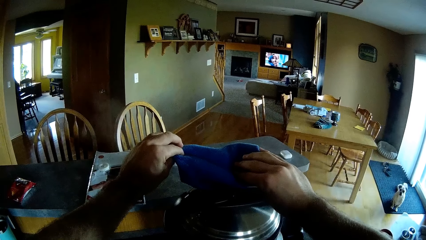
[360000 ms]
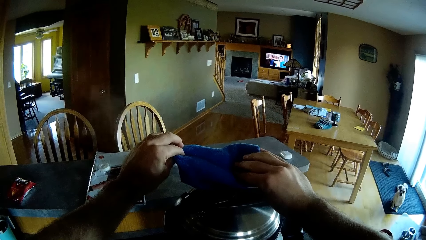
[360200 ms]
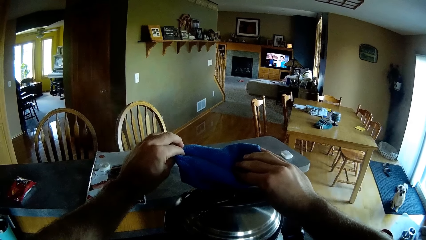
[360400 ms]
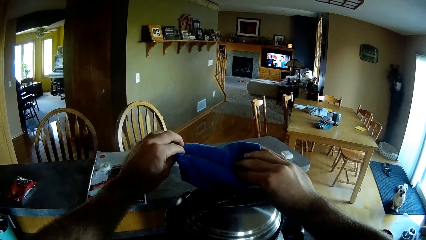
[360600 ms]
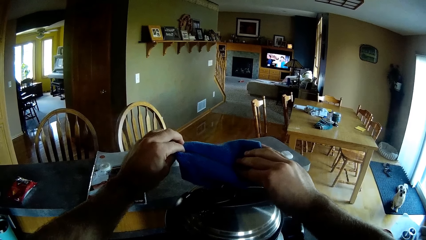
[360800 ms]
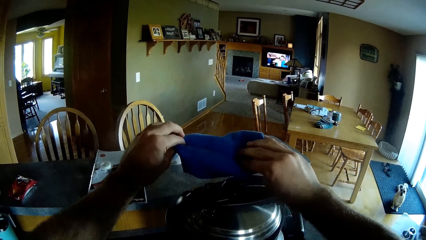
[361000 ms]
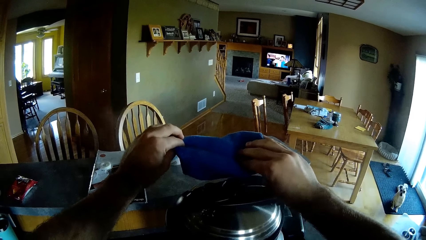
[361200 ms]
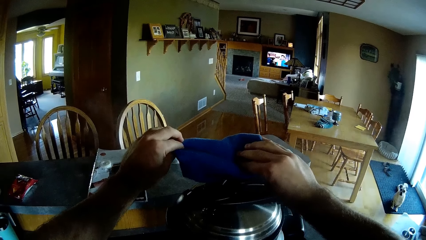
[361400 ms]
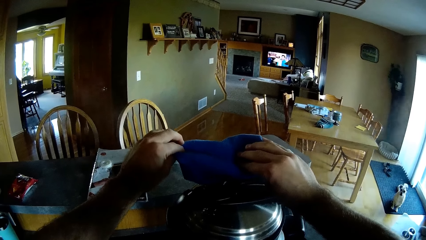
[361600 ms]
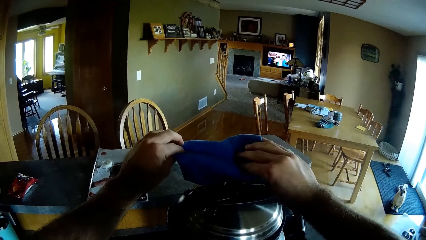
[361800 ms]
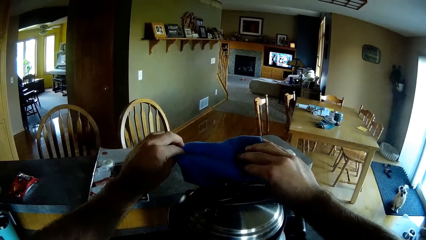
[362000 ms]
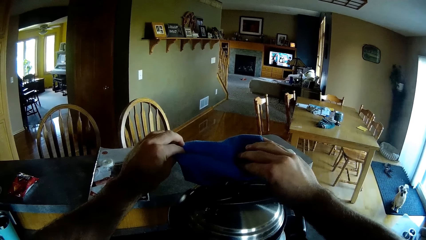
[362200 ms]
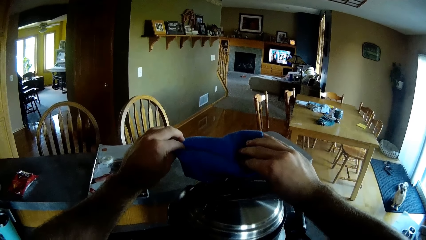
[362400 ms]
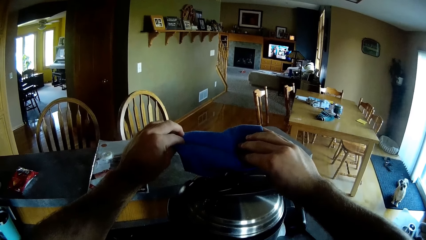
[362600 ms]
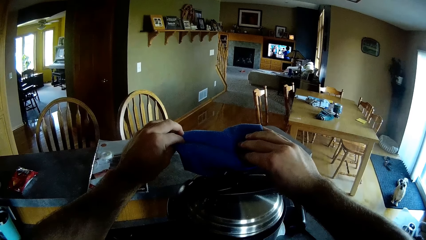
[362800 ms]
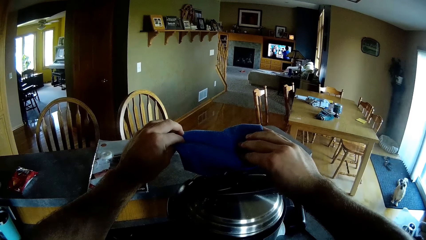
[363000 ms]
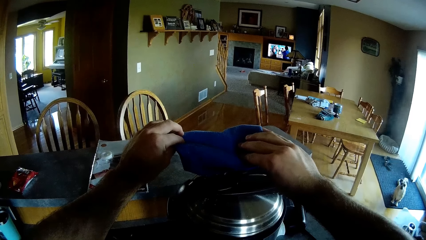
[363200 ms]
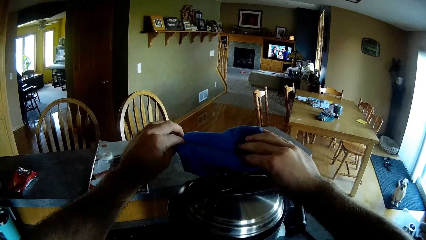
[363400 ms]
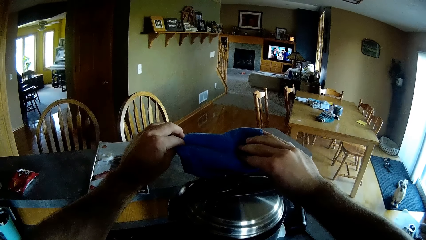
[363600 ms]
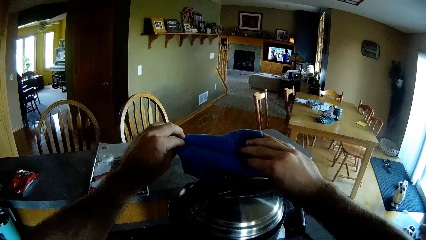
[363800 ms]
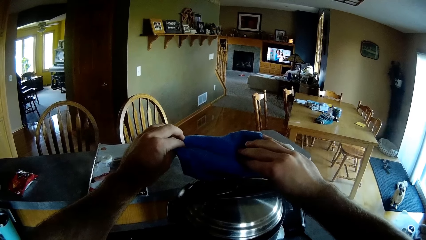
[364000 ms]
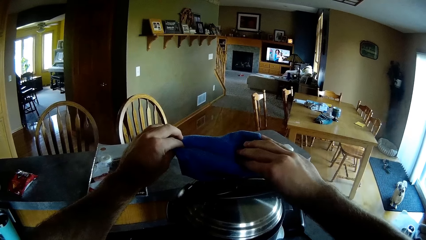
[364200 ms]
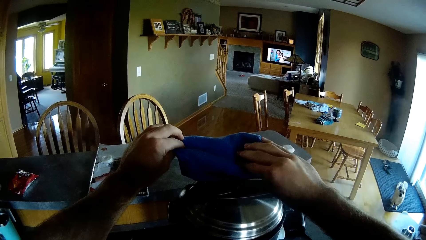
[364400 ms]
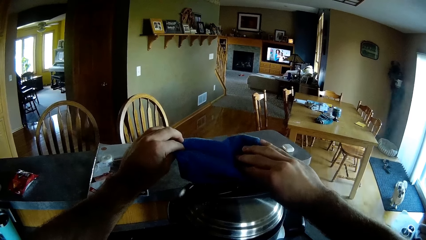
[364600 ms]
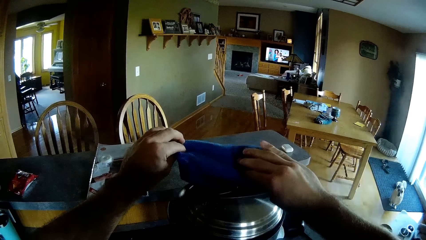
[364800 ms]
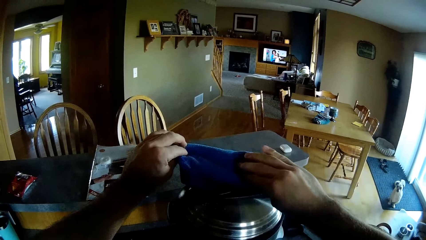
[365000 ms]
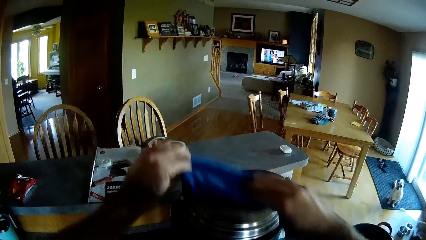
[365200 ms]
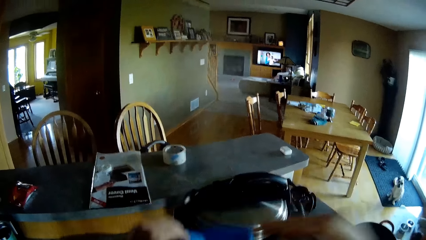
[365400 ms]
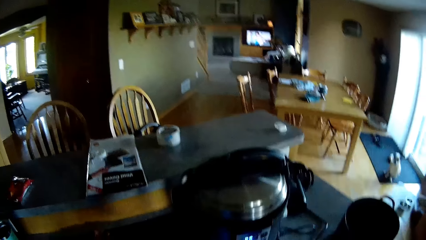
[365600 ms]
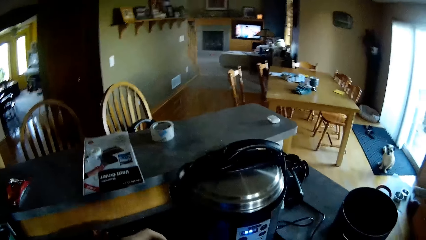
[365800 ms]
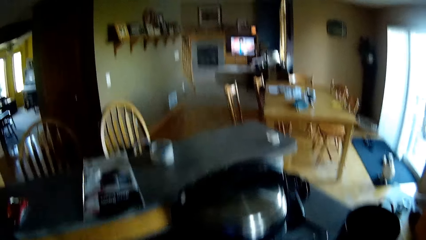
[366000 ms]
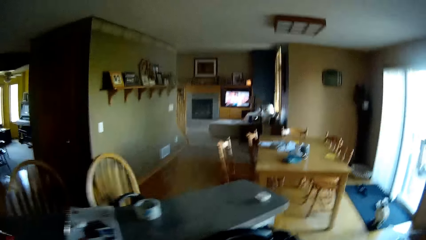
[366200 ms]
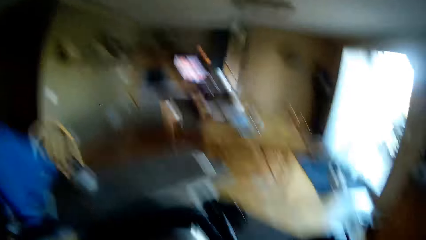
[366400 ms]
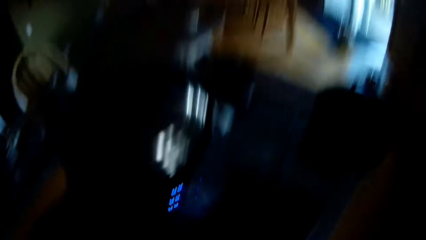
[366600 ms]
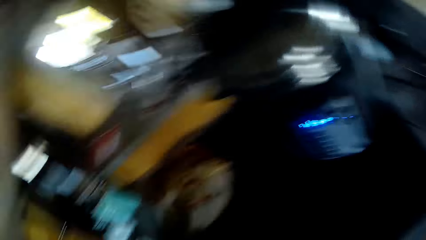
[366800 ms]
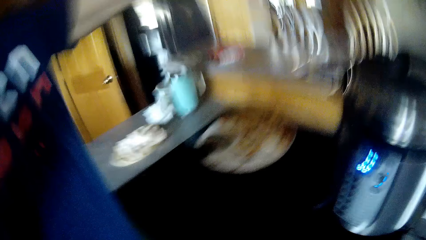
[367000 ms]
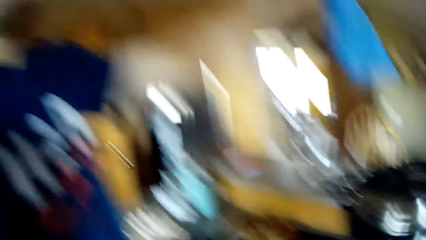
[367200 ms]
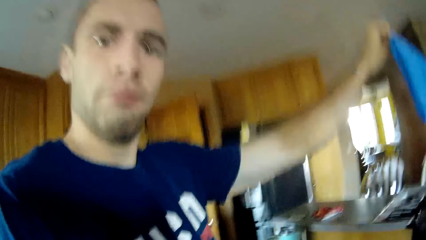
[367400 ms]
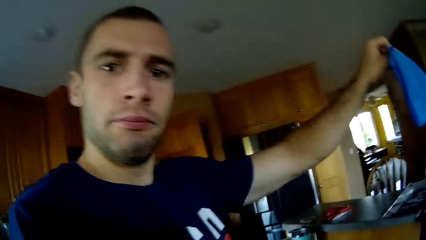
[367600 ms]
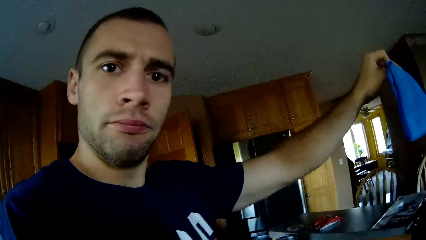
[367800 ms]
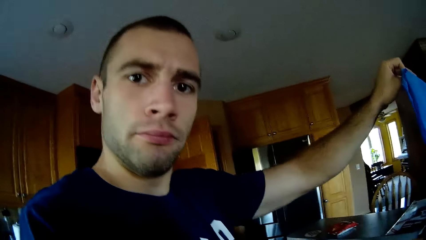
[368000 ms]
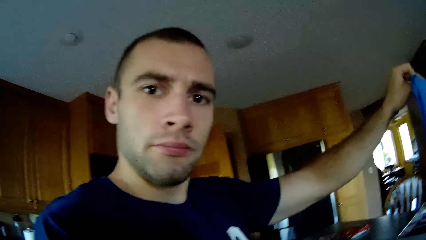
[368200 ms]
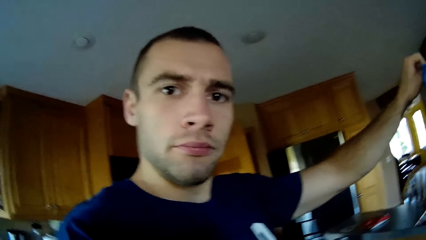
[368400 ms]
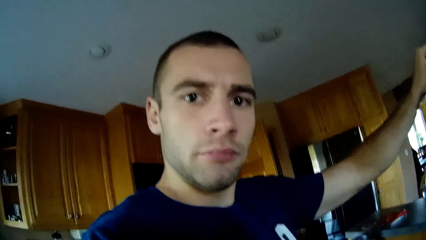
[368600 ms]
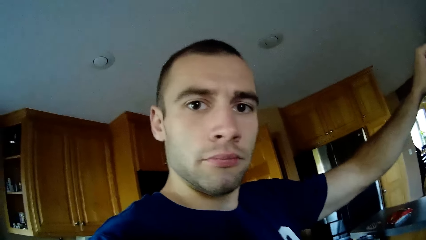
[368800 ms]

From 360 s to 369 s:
The camera wearer moves the kitchen towel. He swings the hand. He removes something. He turns something. He holds the kitchen towel. He turns the camera to his face.

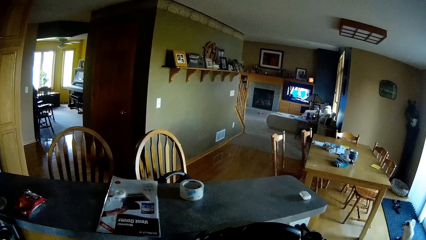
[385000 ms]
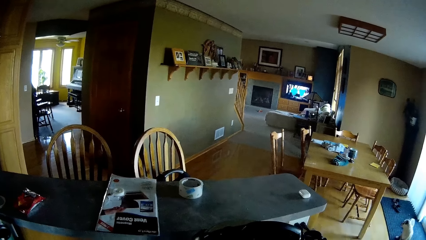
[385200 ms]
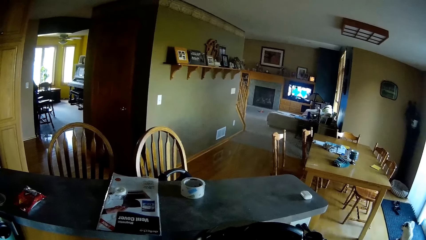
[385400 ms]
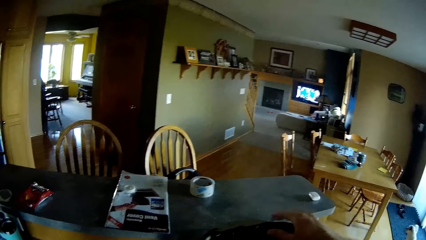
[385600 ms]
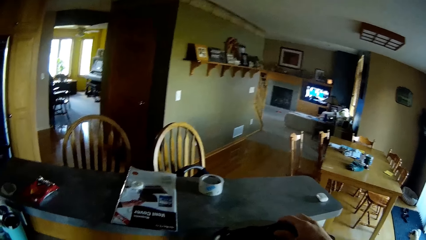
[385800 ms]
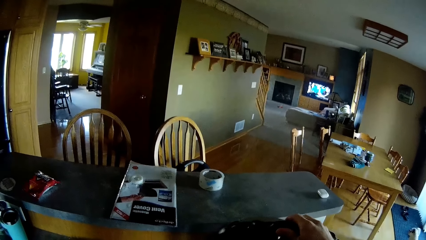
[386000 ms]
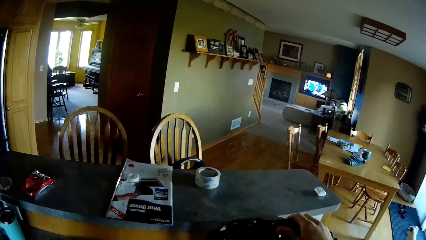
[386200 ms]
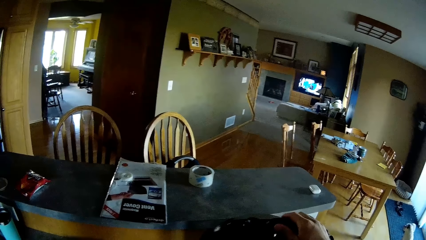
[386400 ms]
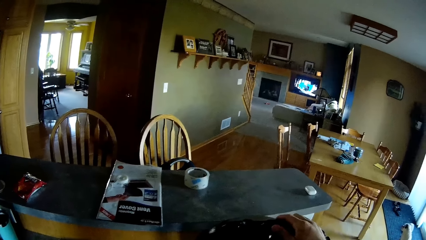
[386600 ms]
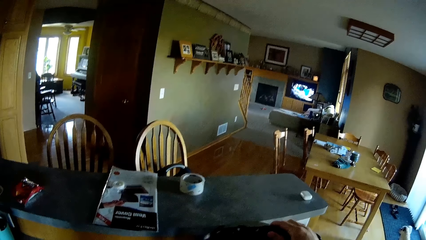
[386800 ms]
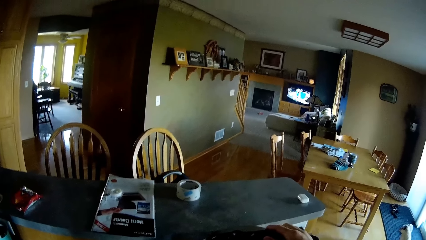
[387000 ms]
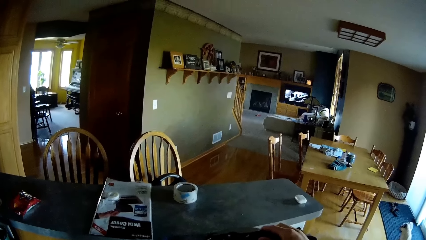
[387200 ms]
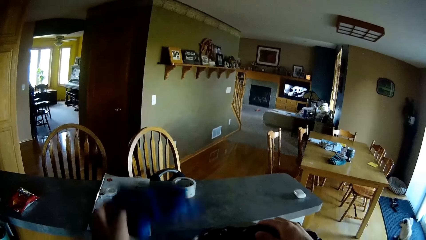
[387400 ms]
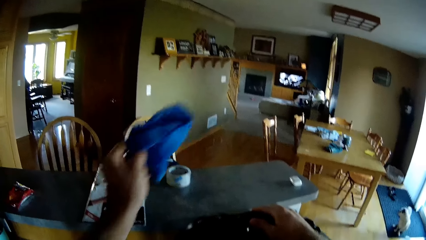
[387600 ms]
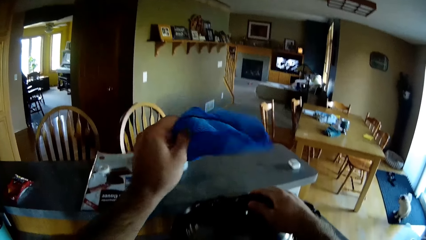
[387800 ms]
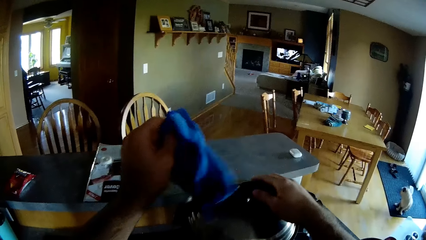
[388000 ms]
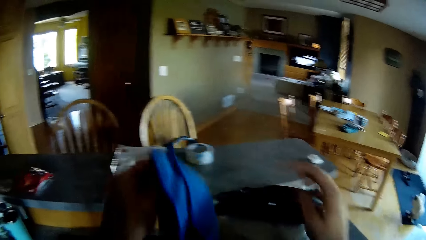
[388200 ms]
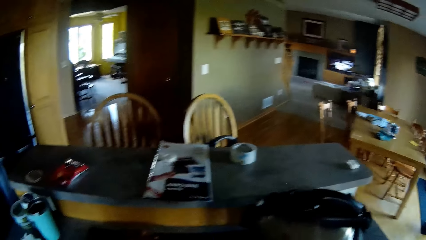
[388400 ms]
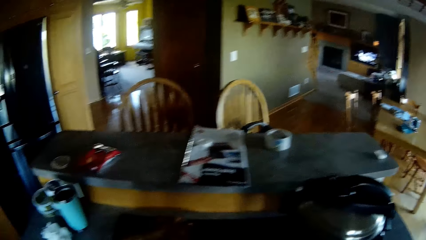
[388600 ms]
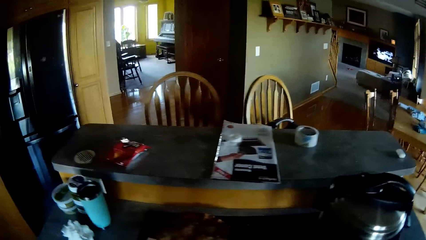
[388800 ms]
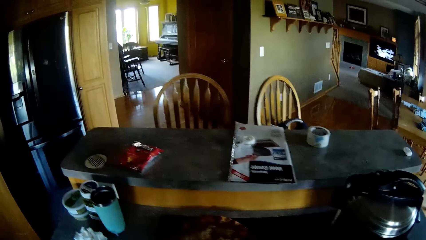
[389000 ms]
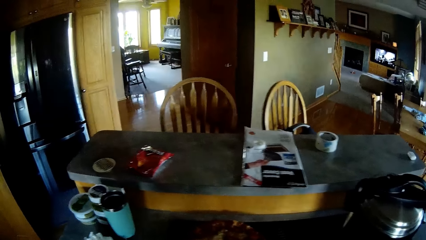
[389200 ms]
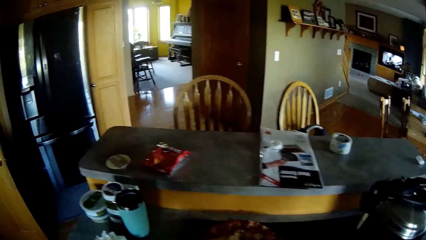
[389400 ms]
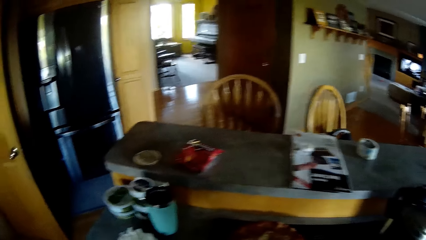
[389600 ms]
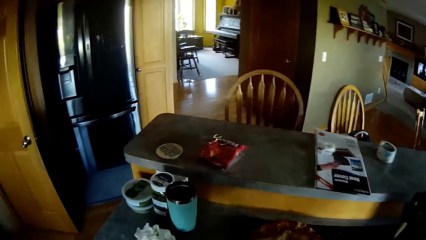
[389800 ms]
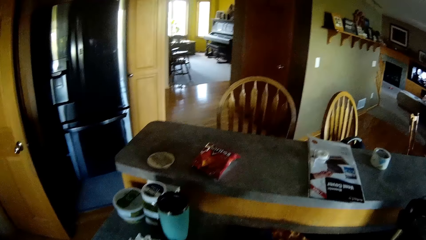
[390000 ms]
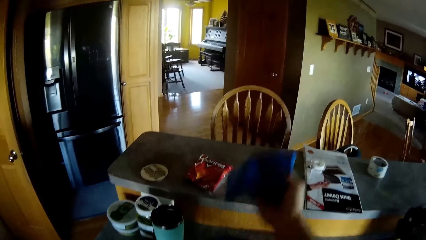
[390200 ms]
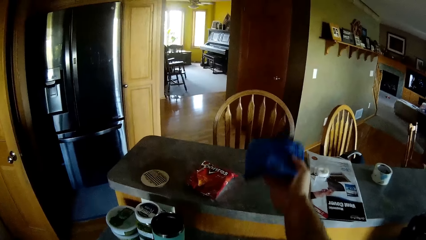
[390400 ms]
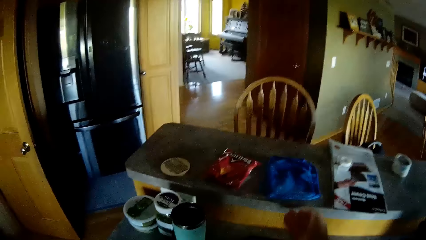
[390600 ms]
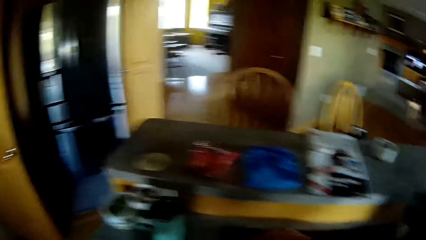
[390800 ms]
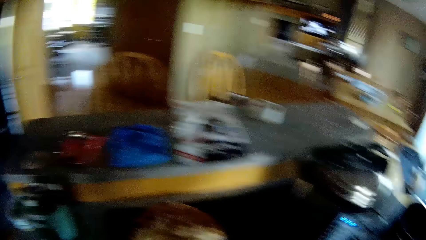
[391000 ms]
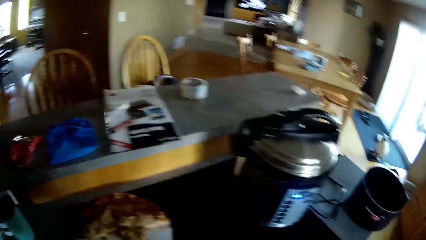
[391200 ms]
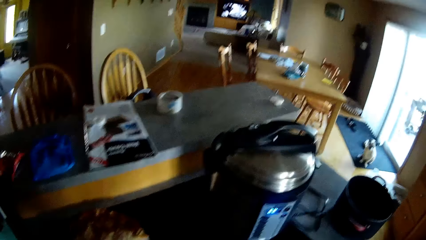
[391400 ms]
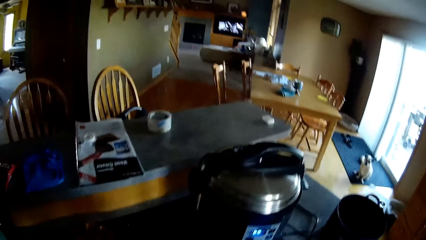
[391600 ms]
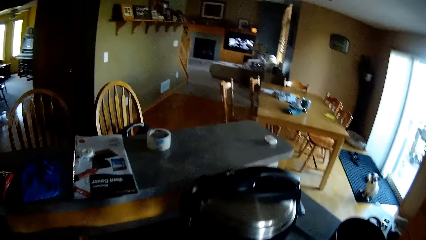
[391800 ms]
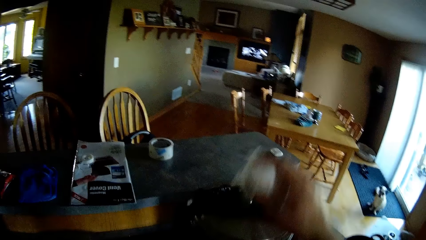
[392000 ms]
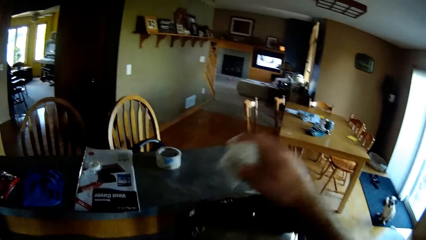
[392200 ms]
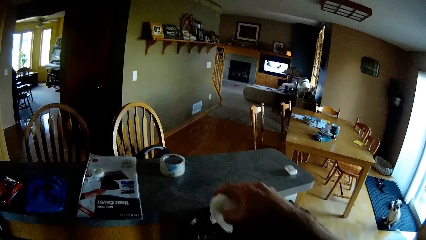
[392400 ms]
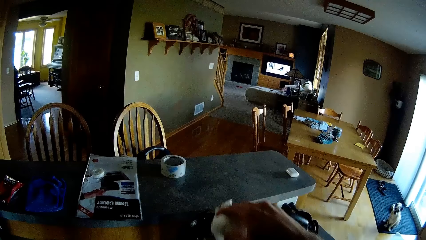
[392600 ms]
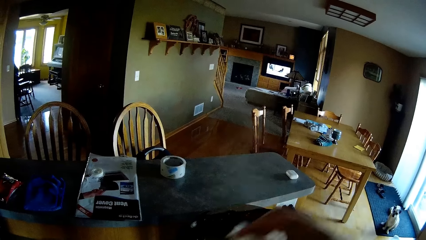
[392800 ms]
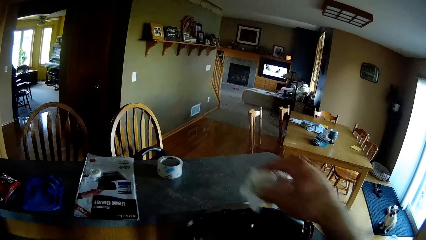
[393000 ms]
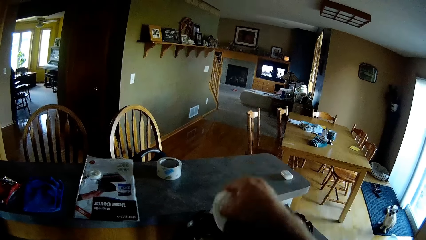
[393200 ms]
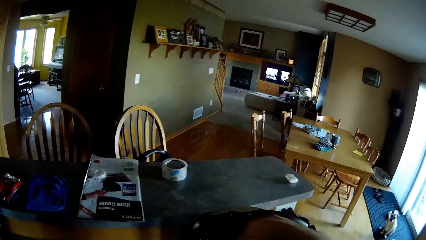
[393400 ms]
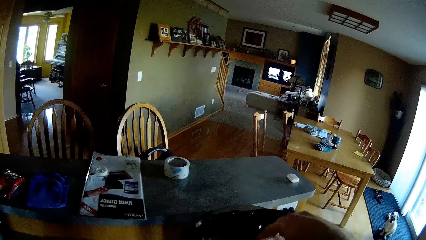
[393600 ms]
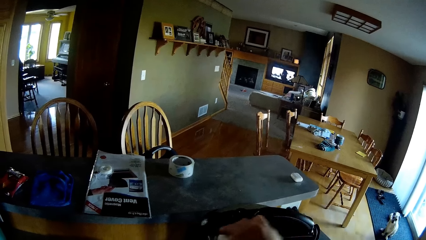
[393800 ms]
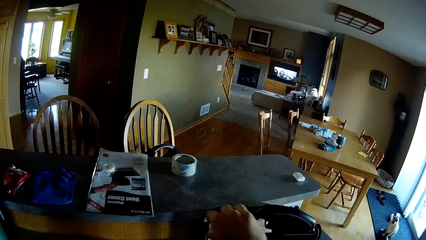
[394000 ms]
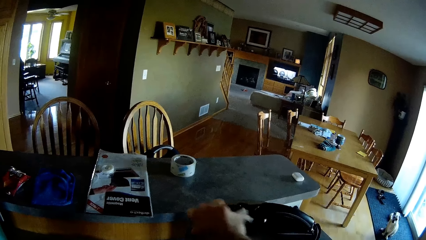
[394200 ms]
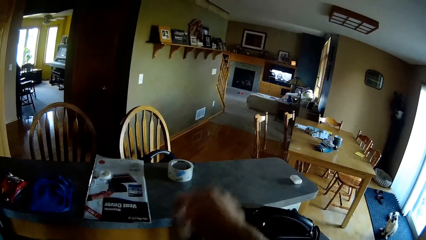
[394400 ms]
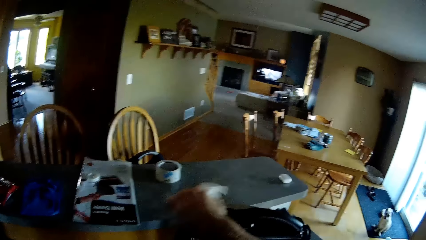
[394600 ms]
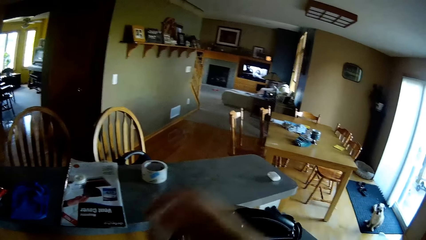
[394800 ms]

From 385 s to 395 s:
The camera wearer swings the hand. They hold the lid of the pressure pot. They swing the hand that holds the kitchen towel. They hold the kitchen towel. They swing the hand. They drop the blue kitchen towel on the cabinet. They swing the hand. They walk in the kitchen. They swing the hand. They use the white towel to clean bubbles off the pressure pot.
